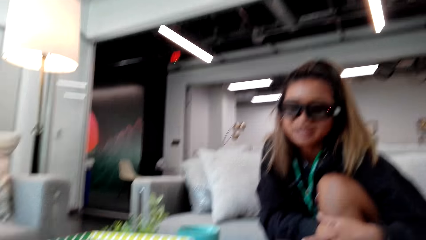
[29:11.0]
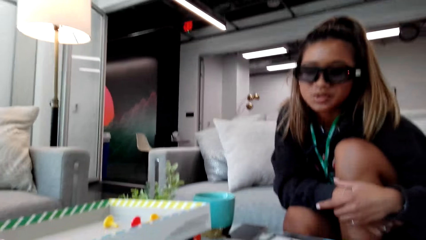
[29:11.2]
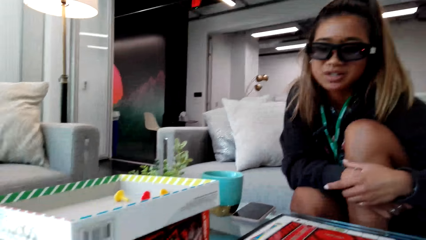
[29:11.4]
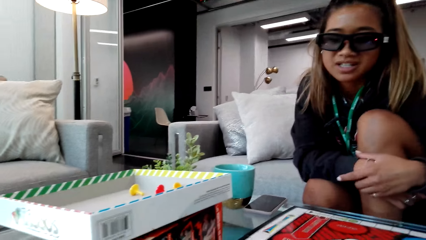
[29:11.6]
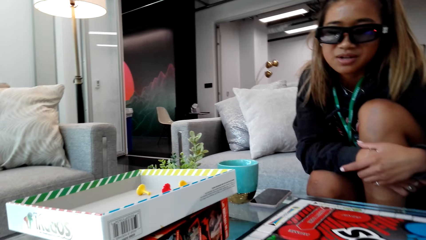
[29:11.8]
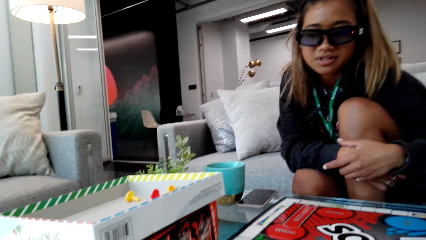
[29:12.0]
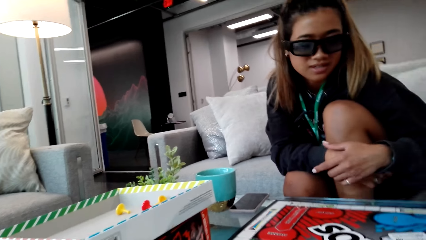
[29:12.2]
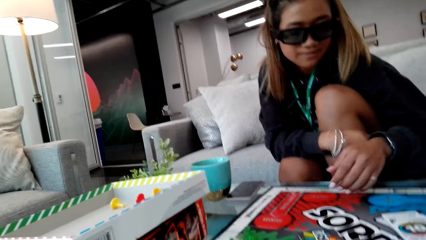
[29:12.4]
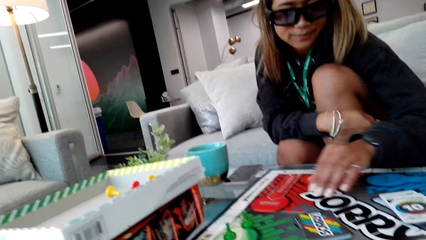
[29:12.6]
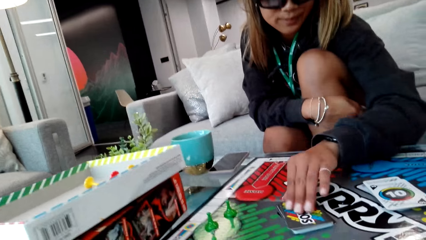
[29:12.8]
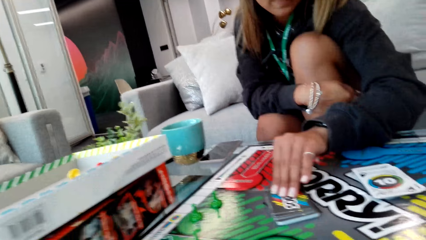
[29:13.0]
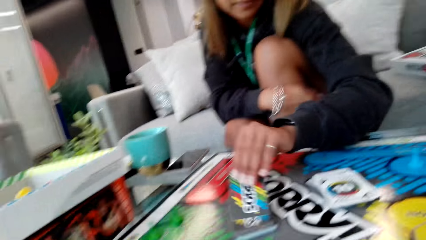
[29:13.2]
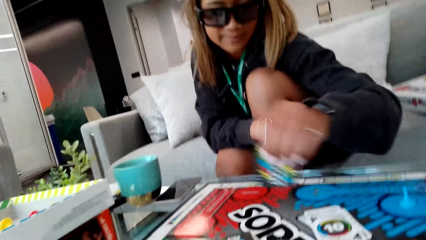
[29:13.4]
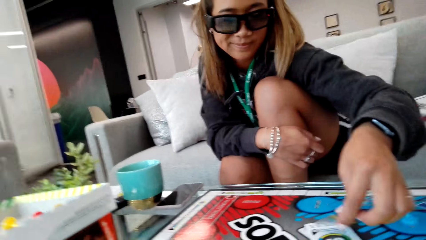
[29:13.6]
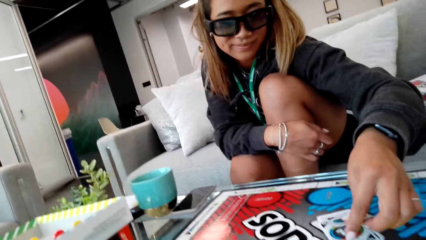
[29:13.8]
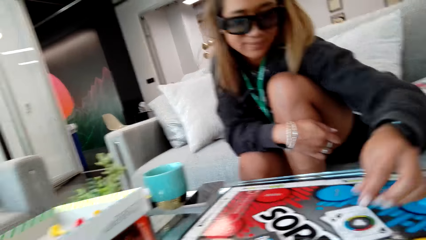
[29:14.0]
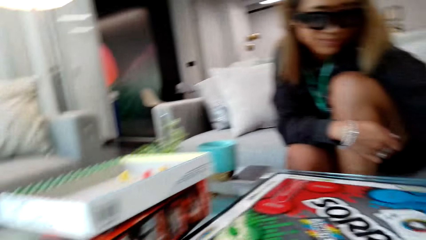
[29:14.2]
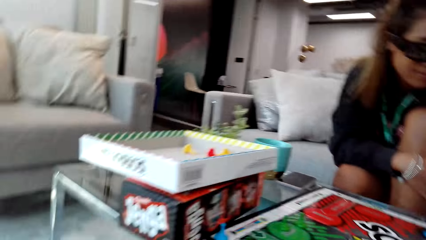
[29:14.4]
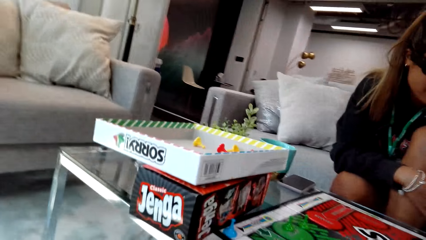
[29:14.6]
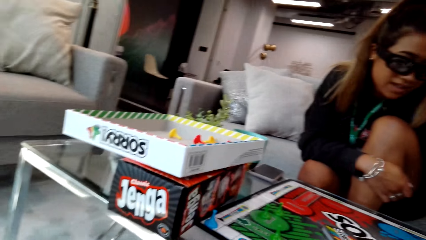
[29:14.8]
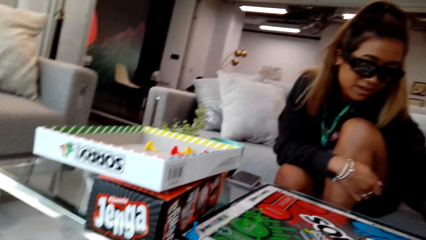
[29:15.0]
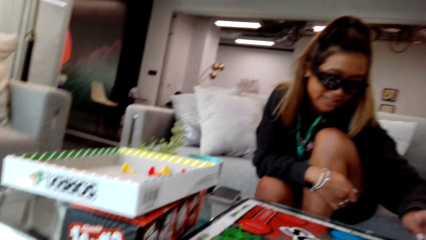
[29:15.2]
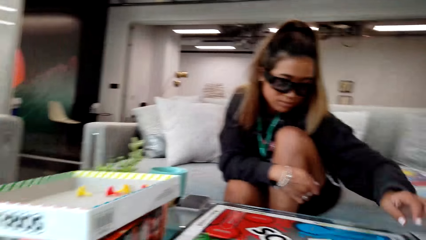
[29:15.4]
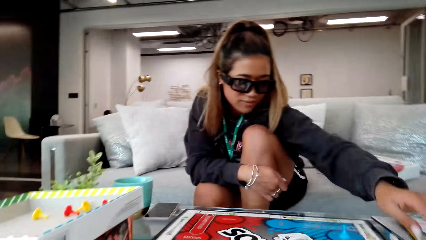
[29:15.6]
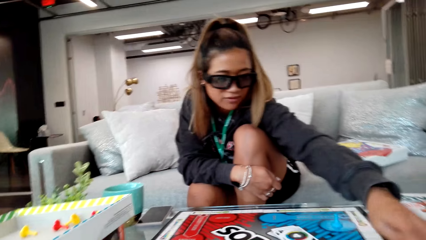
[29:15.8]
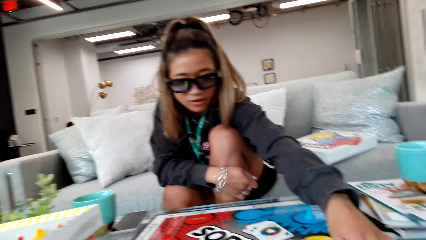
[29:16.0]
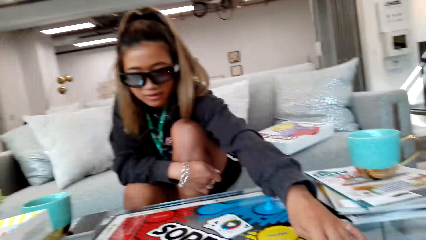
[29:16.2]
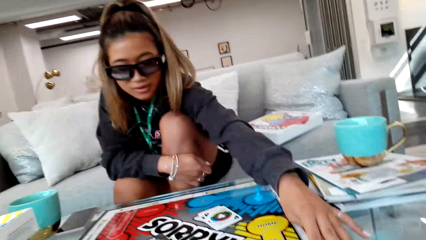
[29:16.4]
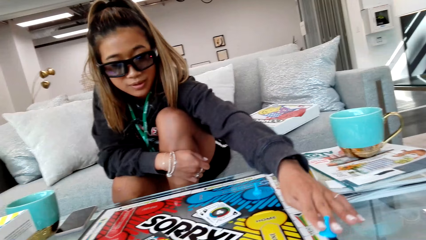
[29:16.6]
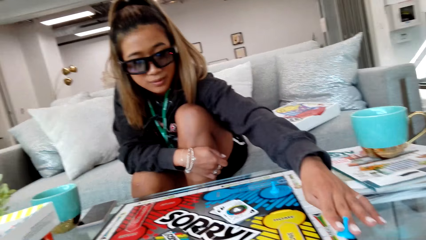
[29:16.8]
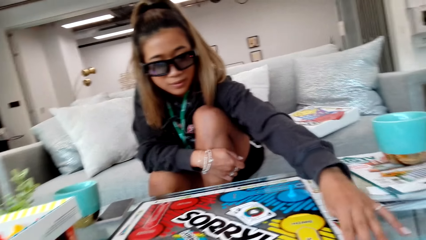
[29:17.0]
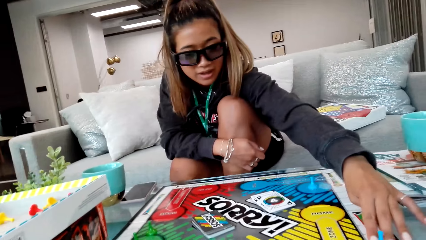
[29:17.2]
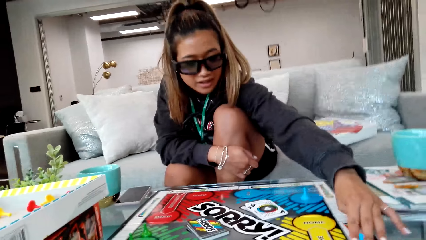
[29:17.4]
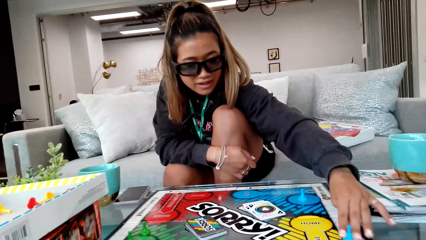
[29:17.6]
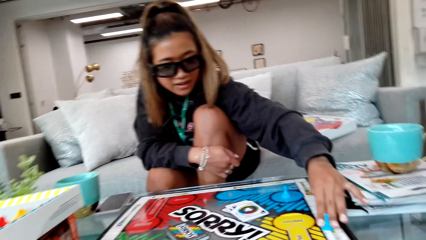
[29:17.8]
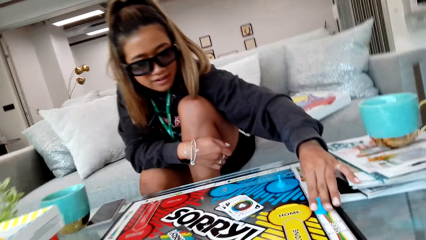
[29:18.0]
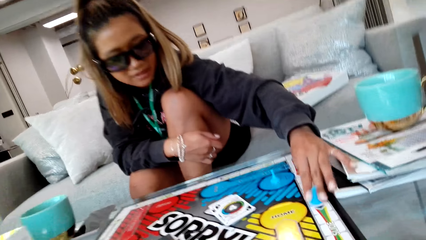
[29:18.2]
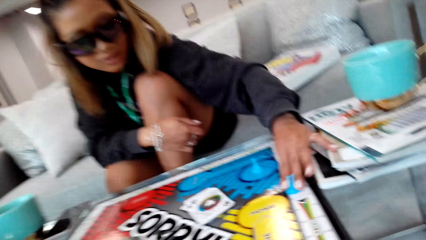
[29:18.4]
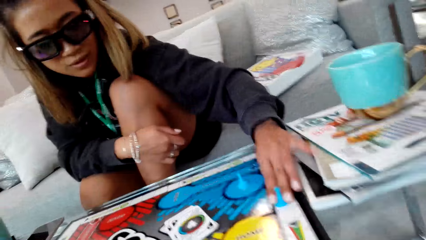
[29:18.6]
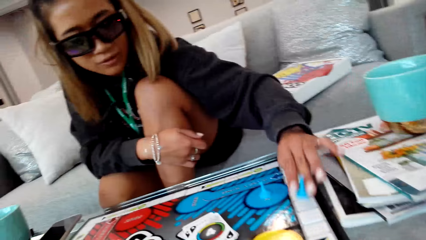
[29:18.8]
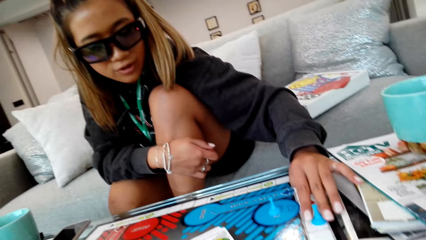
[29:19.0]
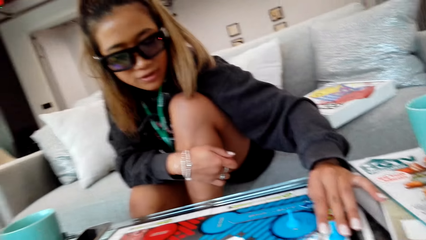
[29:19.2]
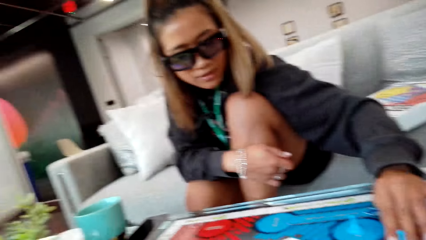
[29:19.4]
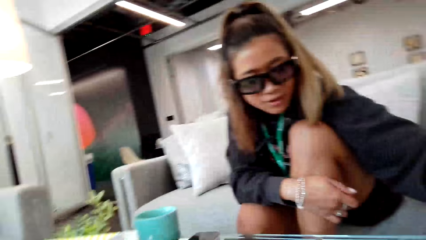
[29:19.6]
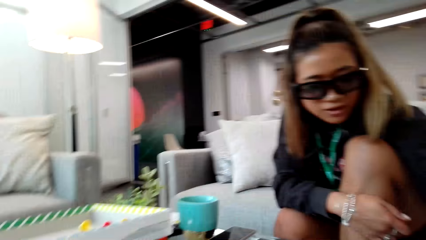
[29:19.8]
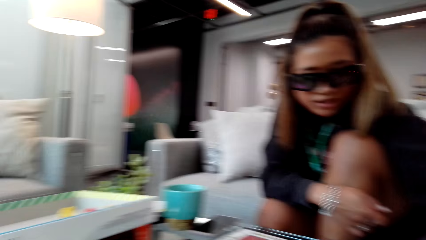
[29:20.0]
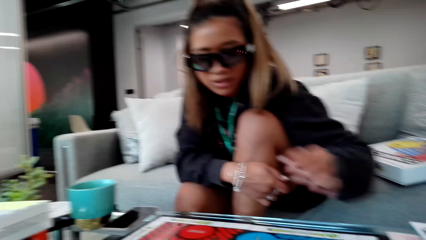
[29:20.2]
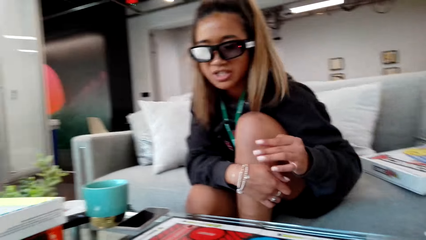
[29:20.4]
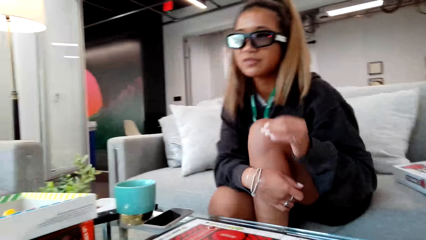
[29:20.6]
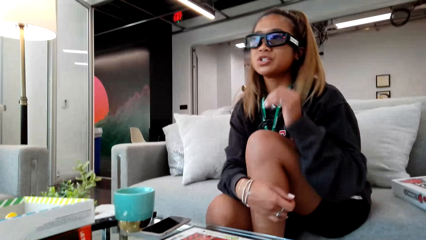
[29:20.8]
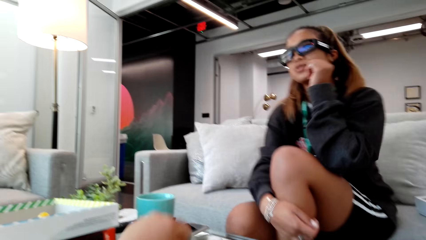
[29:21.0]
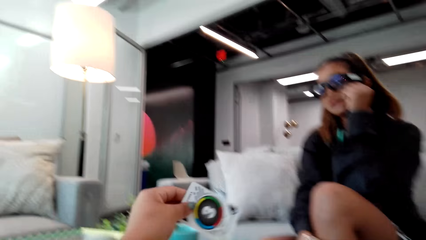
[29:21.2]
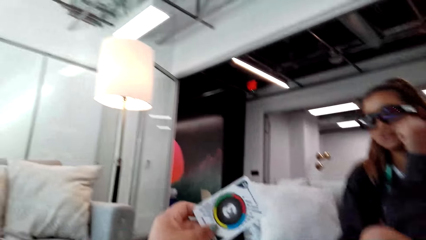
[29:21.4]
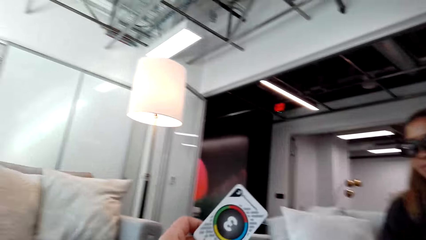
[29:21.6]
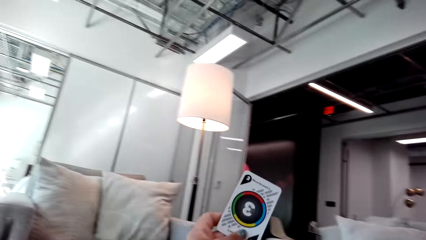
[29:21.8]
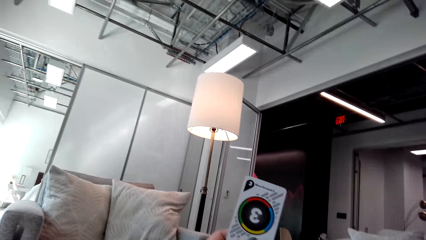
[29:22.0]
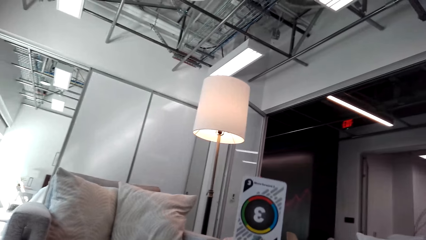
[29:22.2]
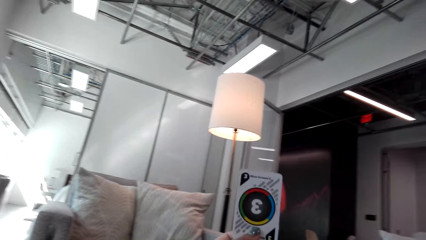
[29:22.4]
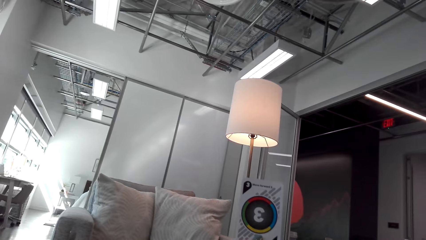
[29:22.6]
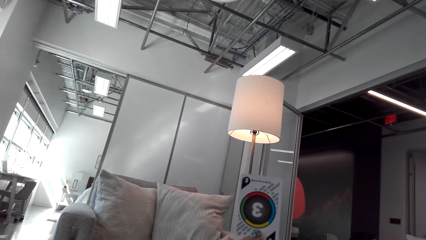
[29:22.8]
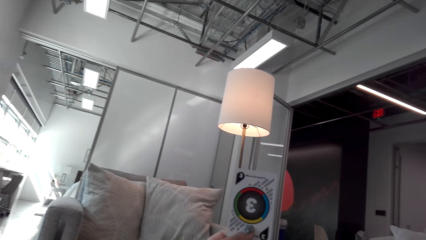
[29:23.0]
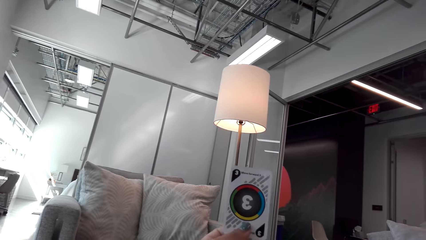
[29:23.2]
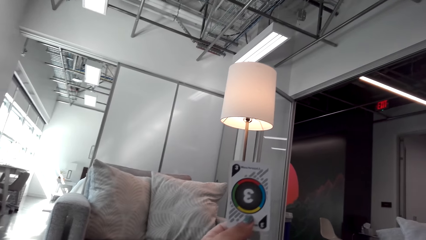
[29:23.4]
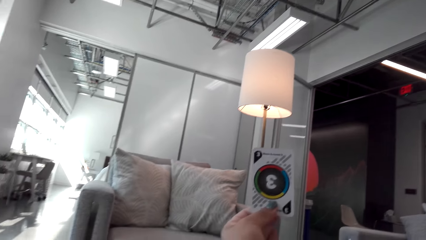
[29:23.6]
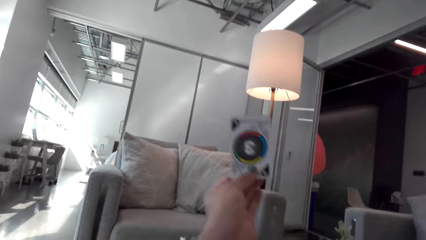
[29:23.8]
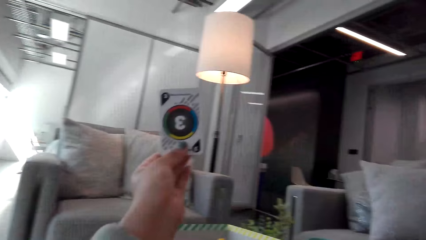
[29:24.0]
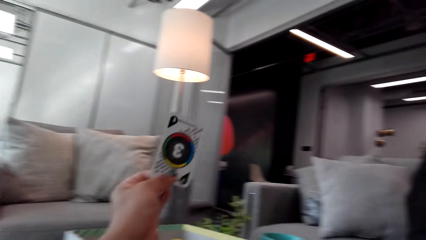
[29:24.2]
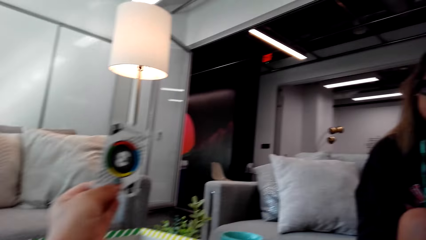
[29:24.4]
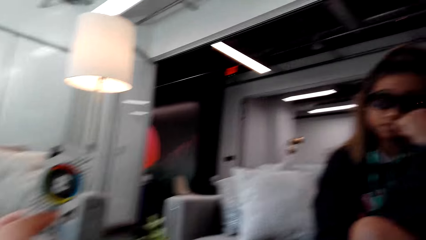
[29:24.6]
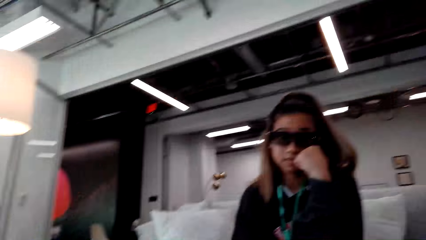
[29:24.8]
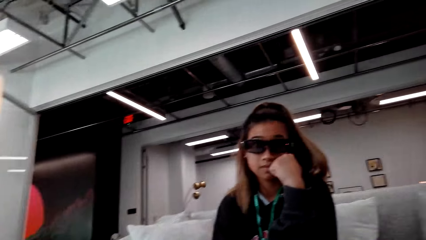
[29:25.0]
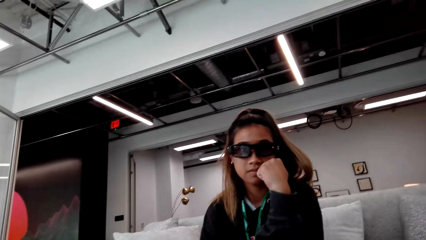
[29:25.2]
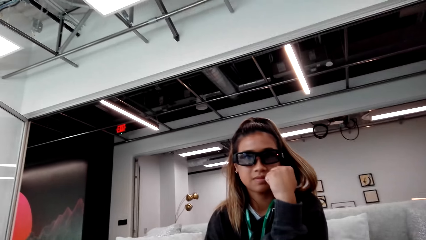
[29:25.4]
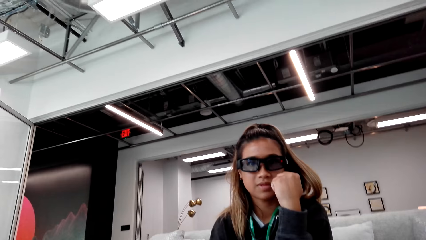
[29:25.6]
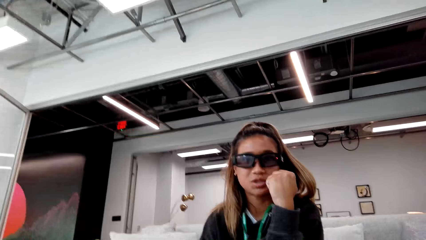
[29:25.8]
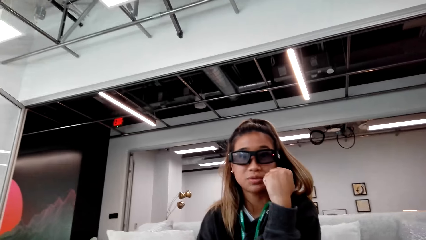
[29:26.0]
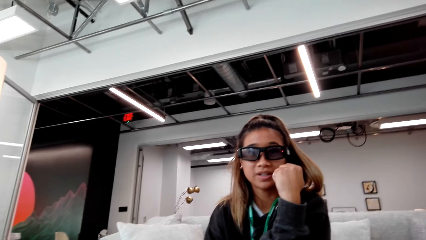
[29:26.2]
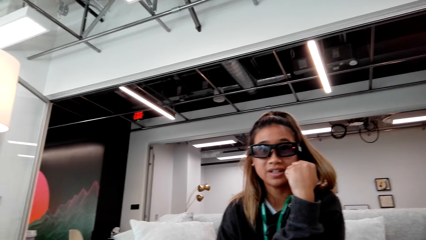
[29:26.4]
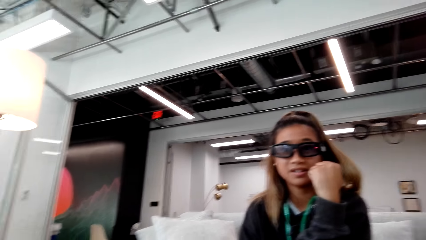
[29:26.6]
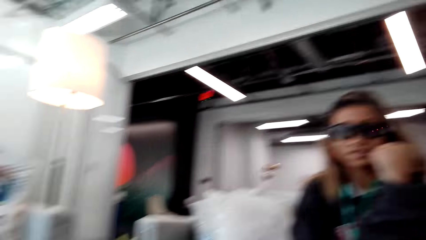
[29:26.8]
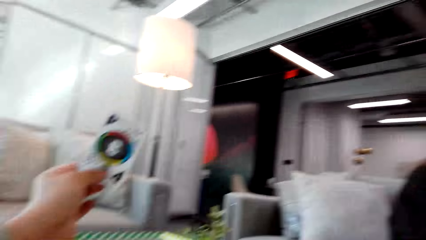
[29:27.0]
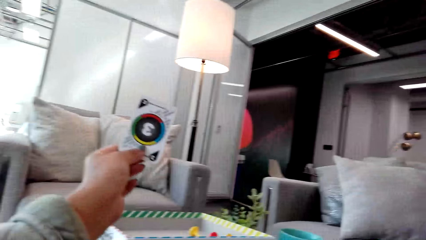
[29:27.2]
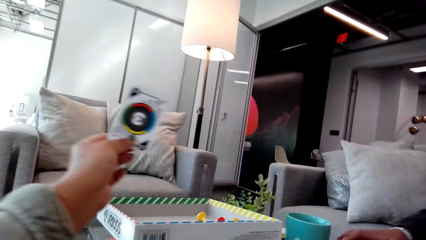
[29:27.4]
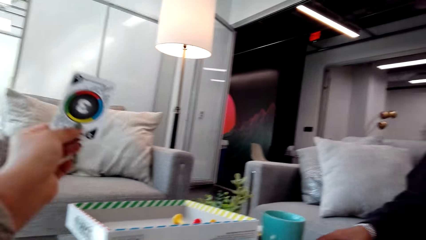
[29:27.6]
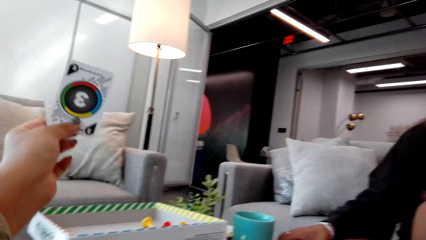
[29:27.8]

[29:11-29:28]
A person picks up the card and places the card on the board. The camera wearer looks around. The person moves the pawn on the game board and touches her cheek. The camera wearer displays a game card. They pick a card from the table. They examine the card.
